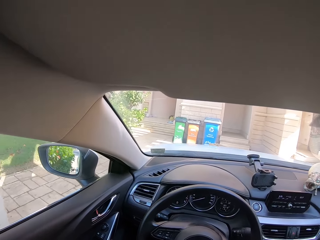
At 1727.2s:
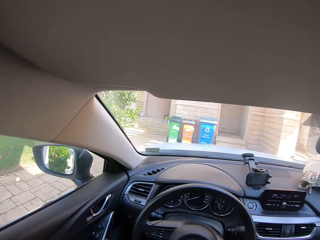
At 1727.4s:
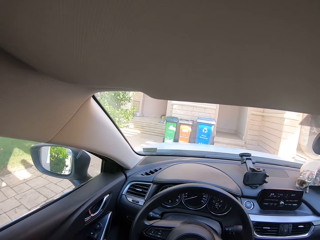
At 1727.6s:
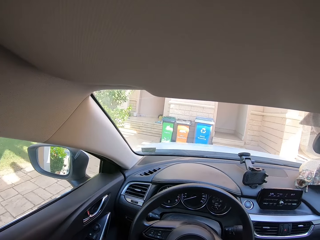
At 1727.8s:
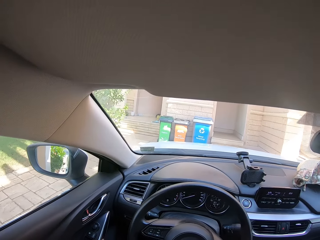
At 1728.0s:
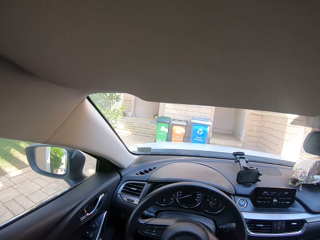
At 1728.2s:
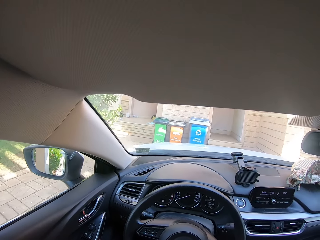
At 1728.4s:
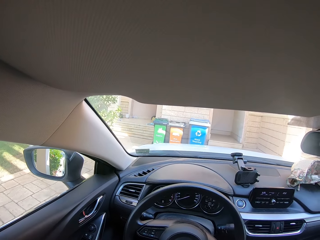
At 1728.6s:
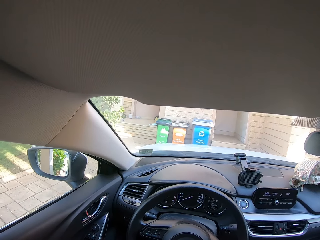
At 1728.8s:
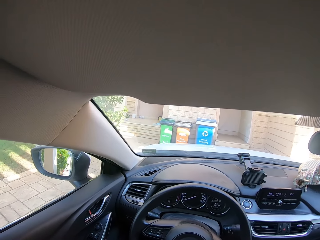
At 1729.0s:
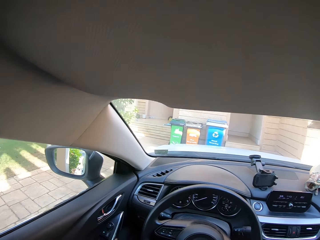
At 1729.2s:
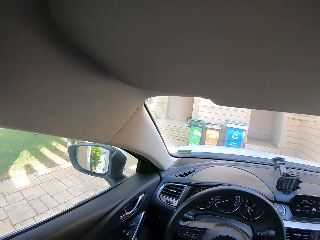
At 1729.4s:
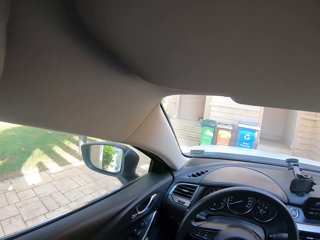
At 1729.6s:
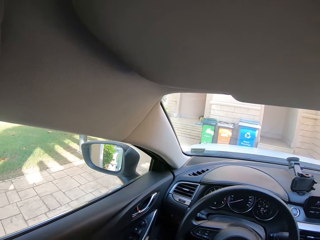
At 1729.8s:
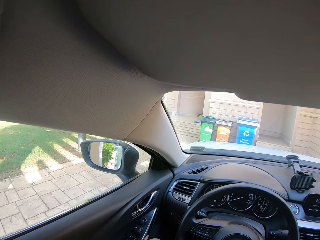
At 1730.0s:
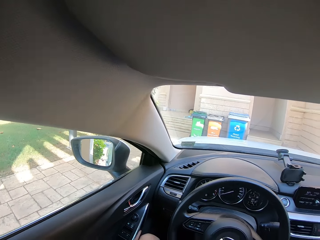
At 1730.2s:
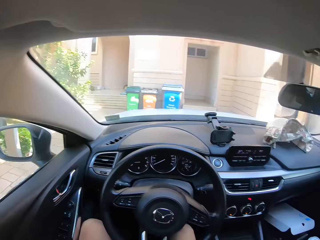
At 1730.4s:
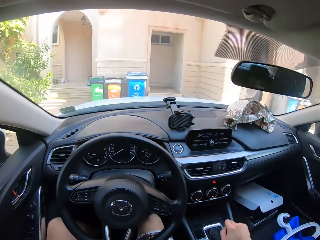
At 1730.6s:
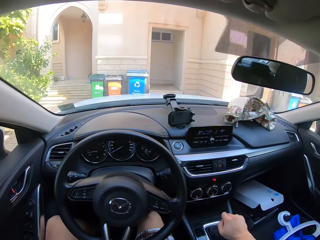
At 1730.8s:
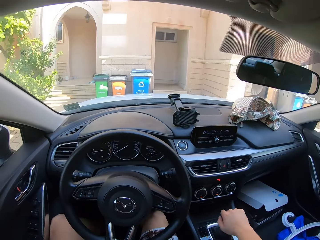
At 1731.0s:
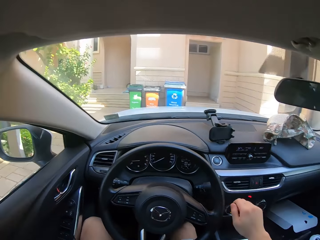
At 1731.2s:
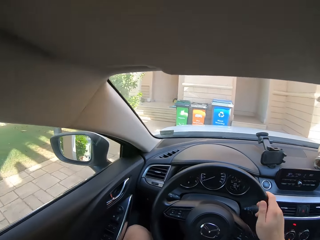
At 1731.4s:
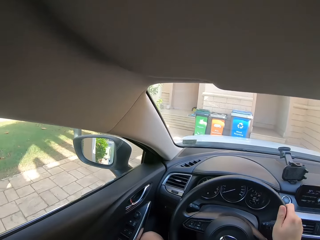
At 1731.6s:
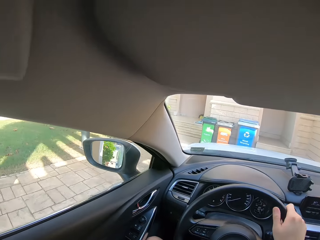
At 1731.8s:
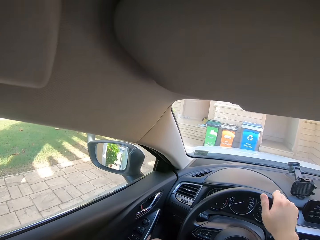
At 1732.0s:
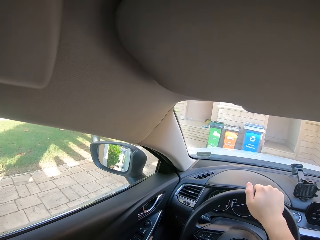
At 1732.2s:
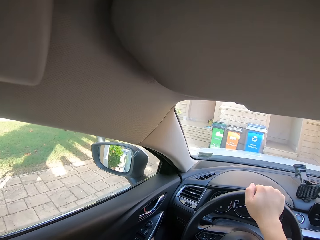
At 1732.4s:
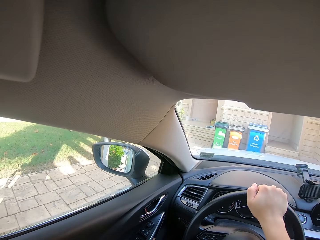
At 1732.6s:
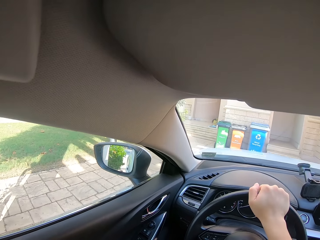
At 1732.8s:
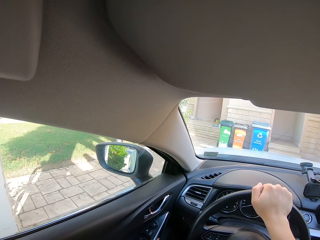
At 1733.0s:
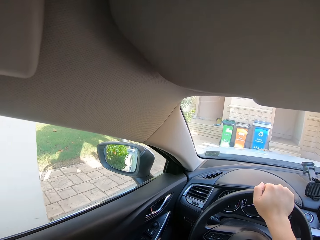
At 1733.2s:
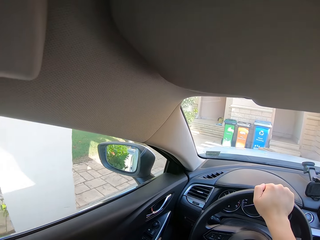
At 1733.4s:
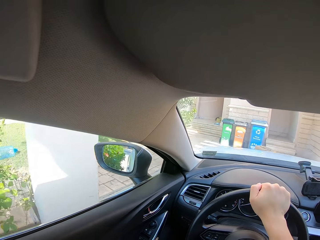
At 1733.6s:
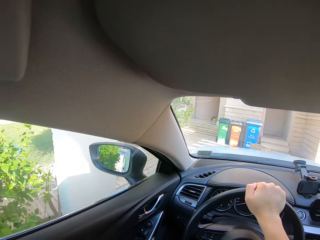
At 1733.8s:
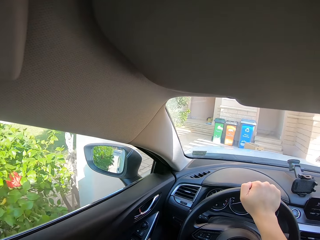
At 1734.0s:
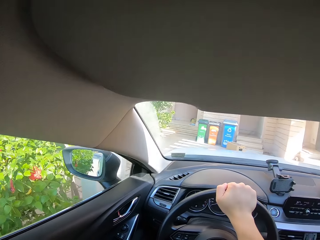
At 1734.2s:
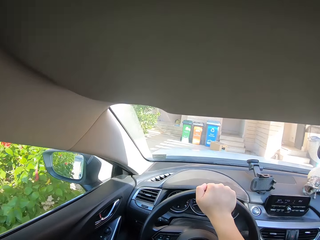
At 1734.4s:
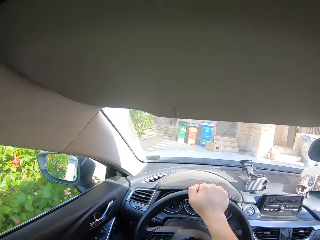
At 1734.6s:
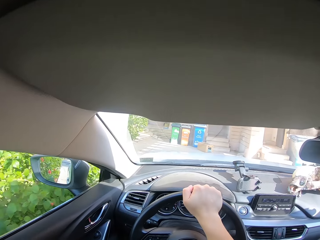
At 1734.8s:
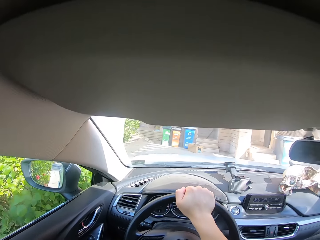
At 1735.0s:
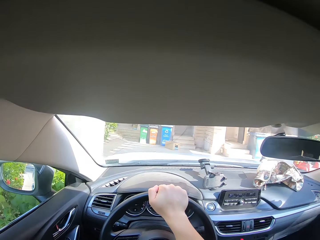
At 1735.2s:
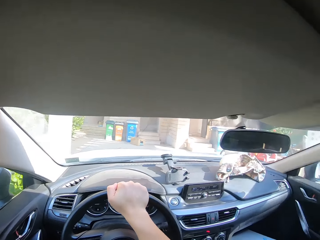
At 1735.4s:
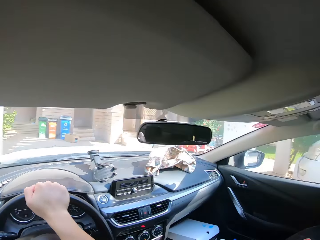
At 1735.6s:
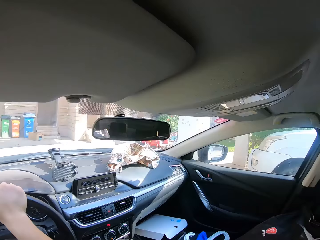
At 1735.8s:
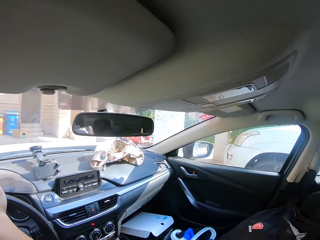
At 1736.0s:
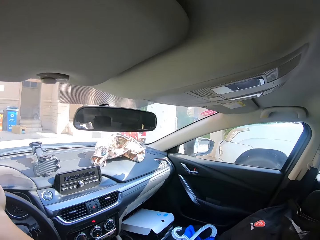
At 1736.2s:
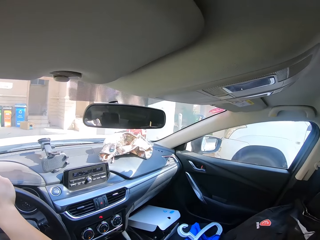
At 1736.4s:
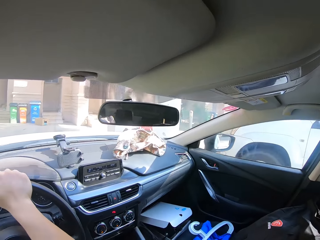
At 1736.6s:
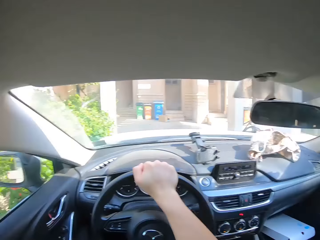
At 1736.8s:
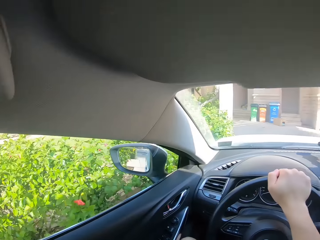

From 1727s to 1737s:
The camera wearer parks the car. They adjust the gear. They drive the car.

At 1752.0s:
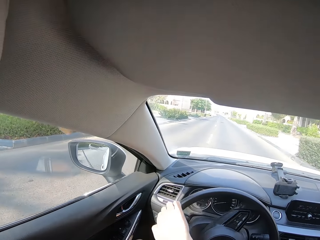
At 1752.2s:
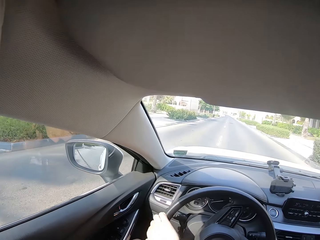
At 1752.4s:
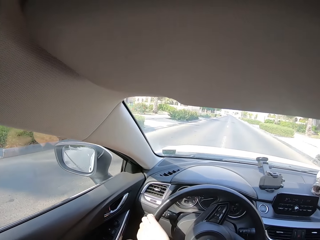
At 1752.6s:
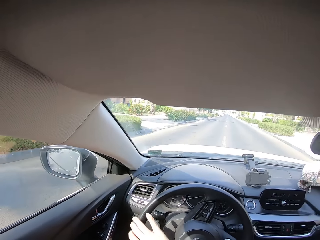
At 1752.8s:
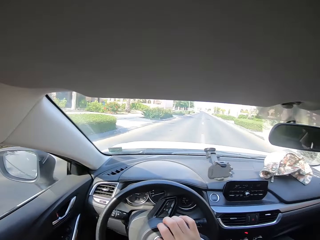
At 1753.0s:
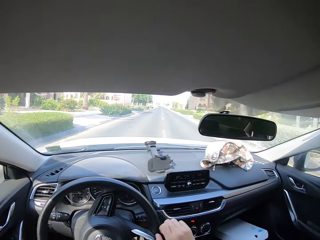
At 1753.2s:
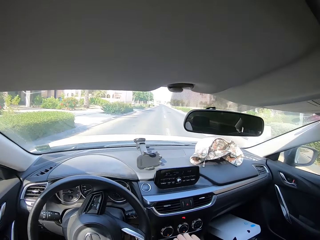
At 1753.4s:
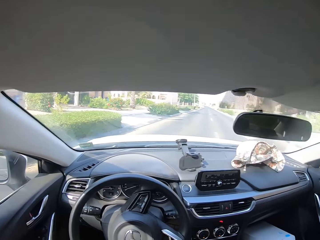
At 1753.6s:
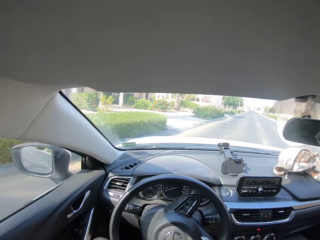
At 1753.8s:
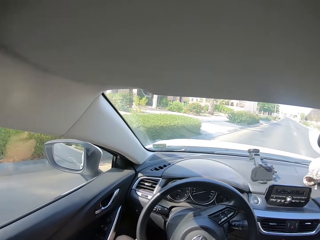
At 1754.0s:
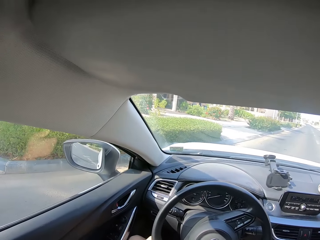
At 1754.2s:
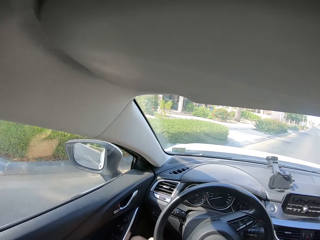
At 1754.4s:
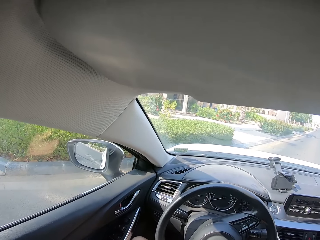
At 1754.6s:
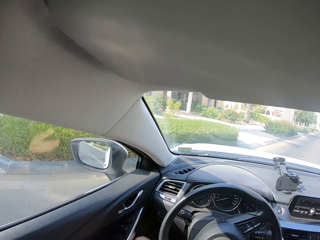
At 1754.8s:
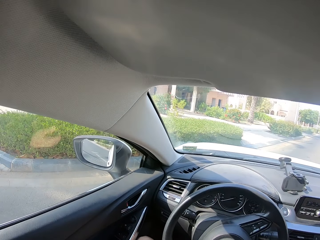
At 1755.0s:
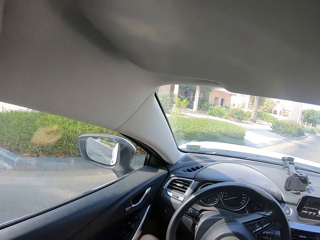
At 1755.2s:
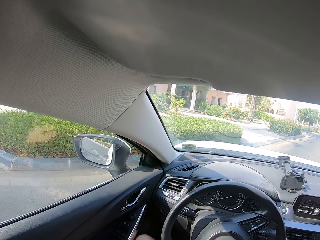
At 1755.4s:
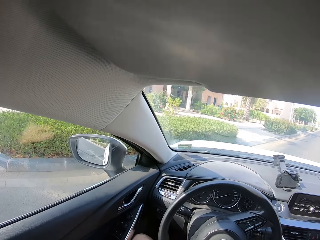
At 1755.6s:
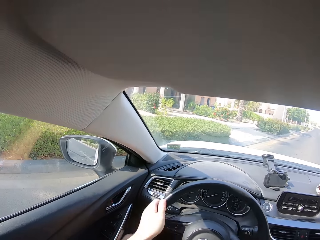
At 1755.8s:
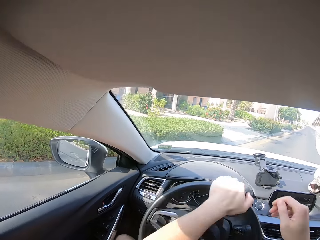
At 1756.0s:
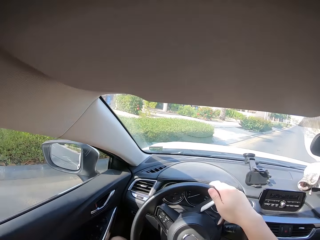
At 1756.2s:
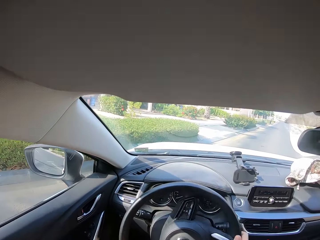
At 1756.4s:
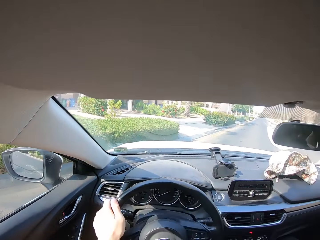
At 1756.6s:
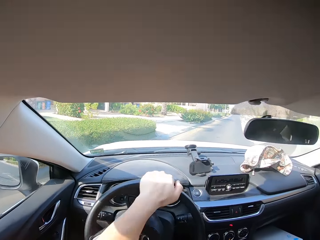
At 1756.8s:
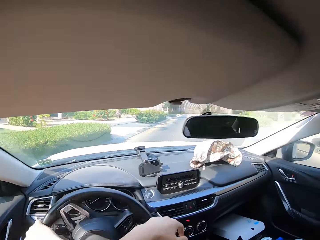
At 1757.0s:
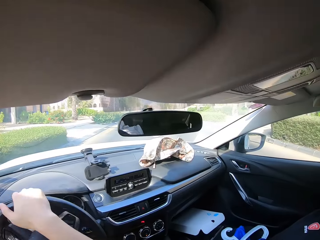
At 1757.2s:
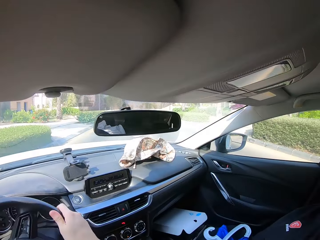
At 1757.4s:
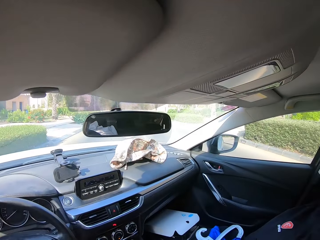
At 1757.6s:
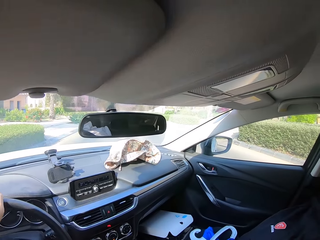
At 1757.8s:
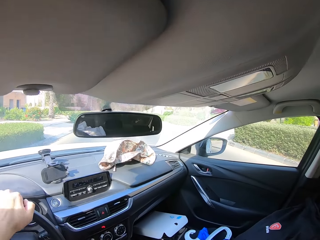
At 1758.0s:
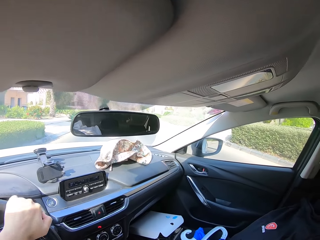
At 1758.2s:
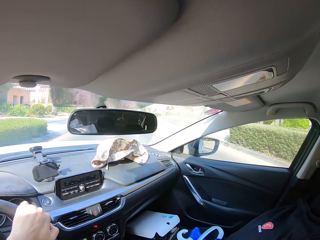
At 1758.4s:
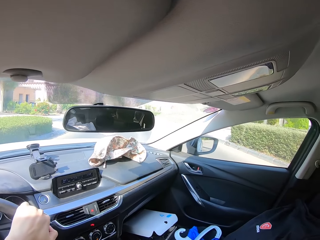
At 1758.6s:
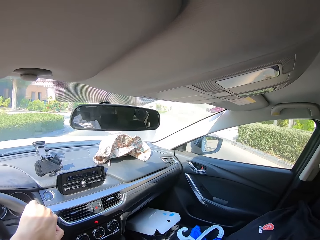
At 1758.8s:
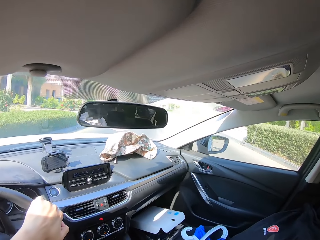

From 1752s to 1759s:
The camera wearer adjusts the gear.

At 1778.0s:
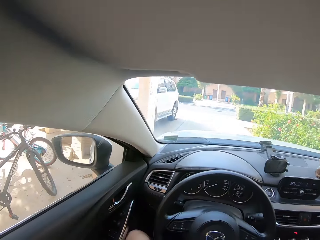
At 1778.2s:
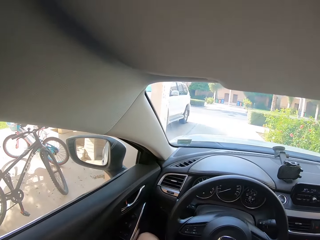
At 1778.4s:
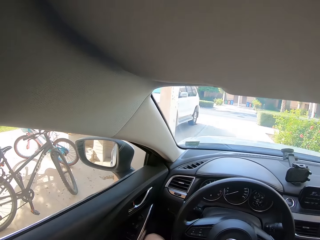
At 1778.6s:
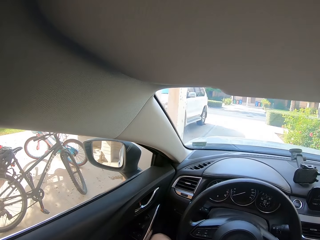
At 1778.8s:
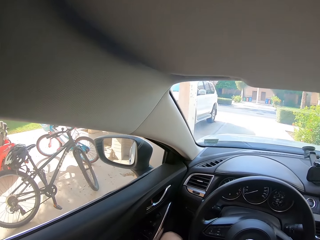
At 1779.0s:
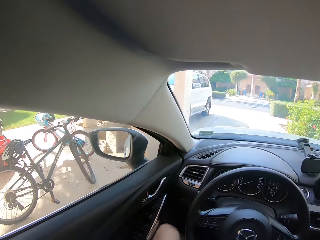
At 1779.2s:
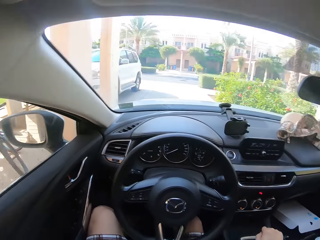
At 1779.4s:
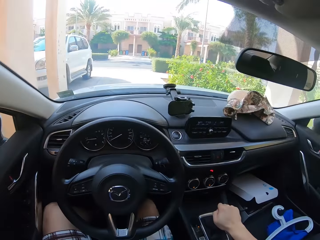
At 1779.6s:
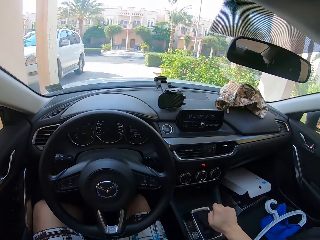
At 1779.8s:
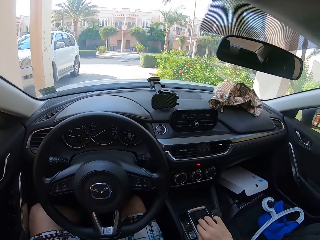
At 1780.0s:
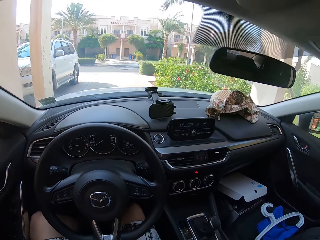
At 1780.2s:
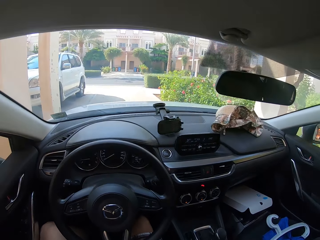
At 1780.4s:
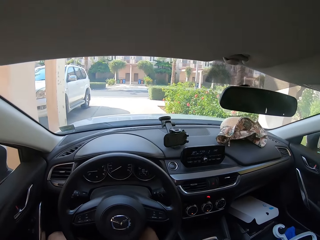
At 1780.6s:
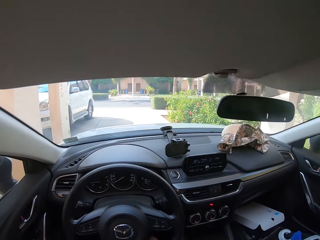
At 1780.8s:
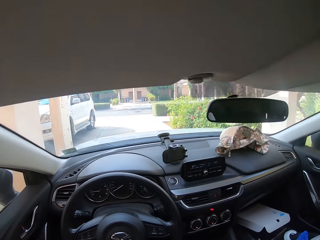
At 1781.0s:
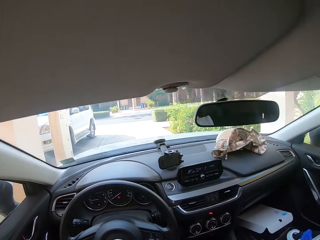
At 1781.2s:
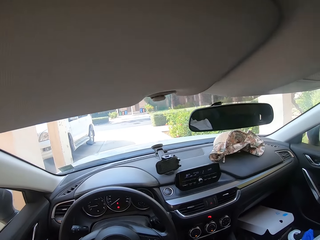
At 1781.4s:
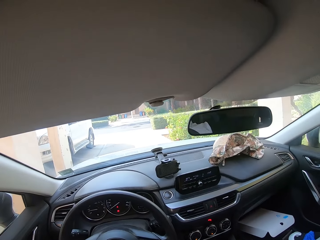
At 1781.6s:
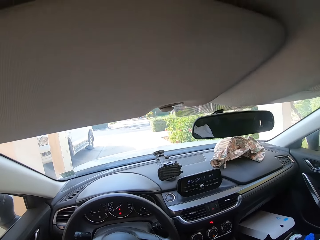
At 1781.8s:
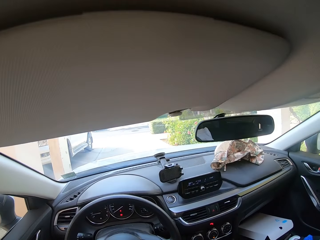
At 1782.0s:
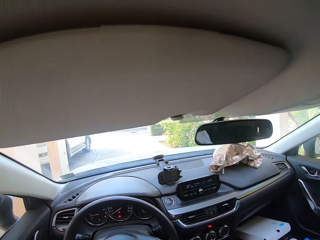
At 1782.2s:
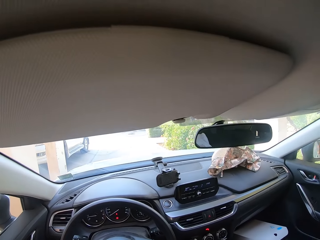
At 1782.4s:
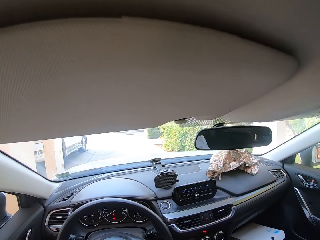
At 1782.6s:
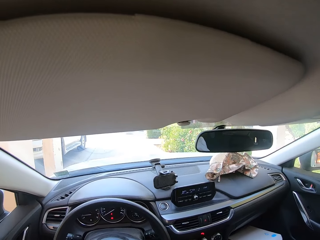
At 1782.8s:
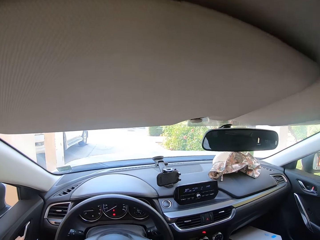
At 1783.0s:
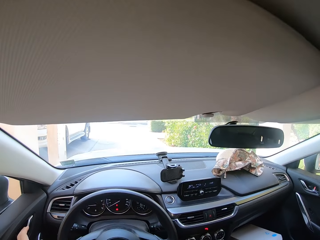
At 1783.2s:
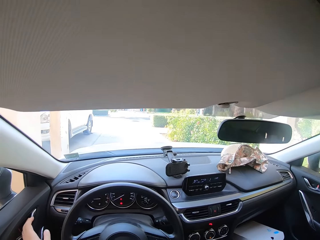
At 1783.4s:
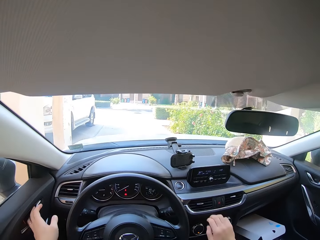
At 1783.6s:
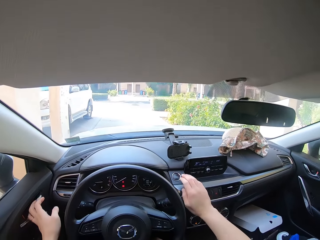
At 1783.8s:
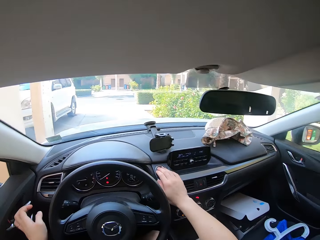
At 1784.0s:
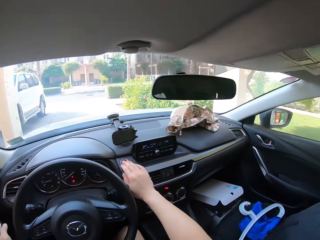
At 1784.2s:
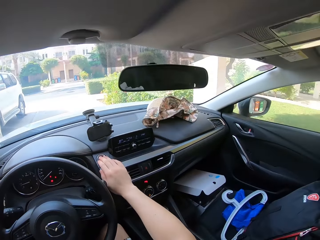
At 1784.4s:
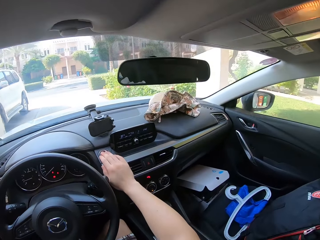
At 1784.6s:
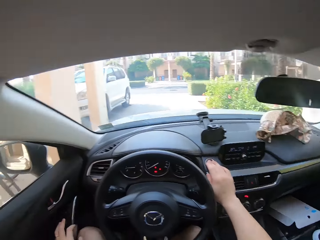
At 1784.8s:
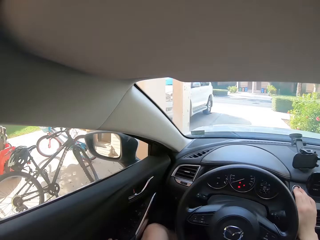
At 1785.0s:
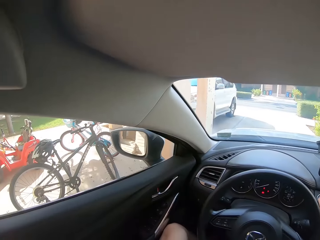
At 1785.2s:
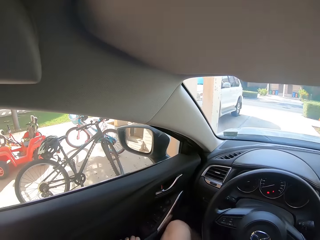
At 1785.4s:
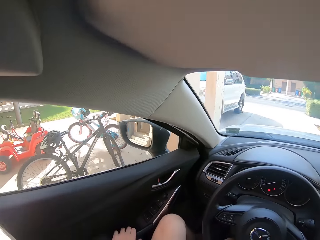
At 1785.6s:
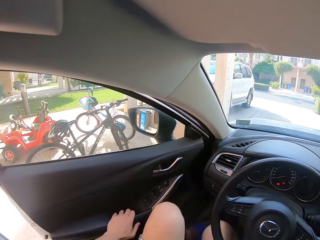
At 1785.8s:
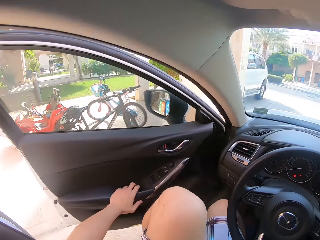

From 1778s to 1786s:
The camera wearer adjusts the gear. They park the car. They touch the air conditioner.
